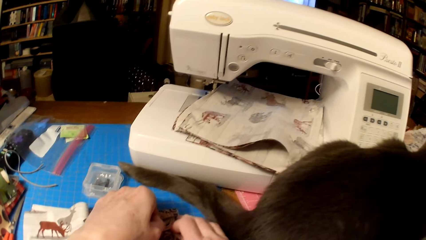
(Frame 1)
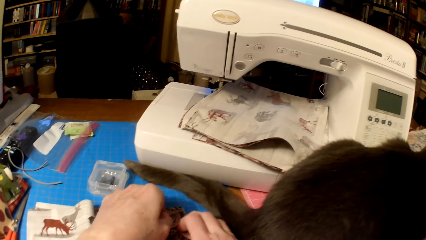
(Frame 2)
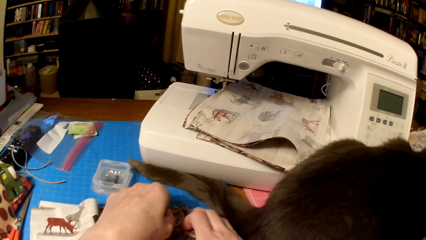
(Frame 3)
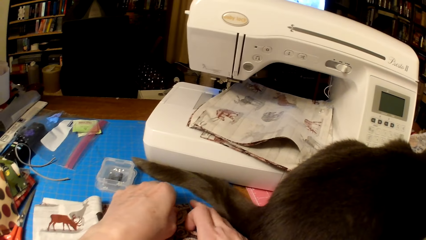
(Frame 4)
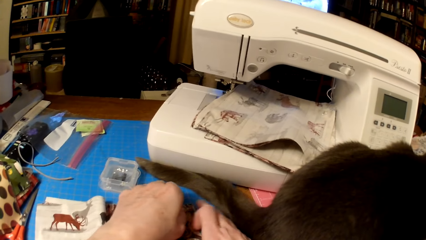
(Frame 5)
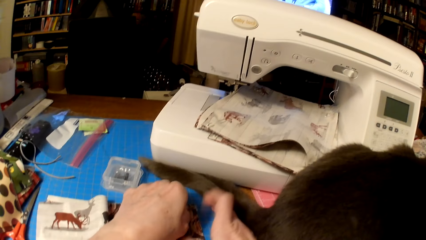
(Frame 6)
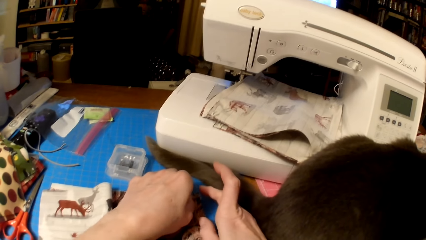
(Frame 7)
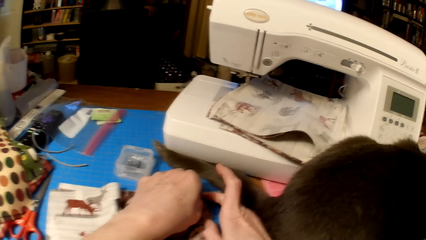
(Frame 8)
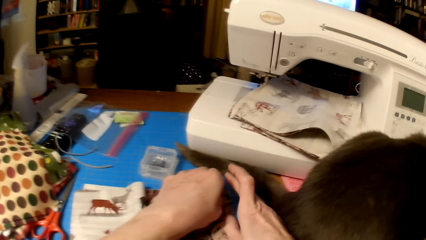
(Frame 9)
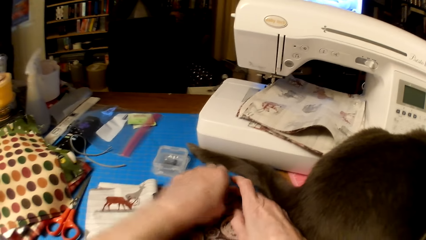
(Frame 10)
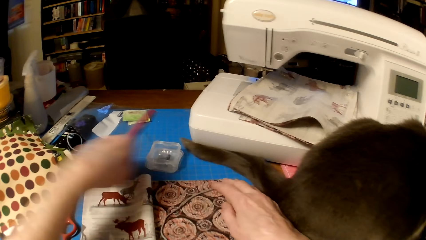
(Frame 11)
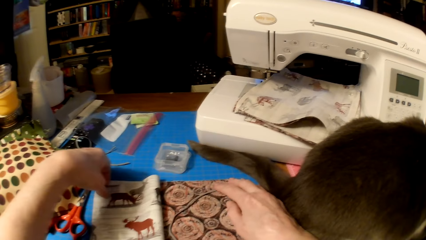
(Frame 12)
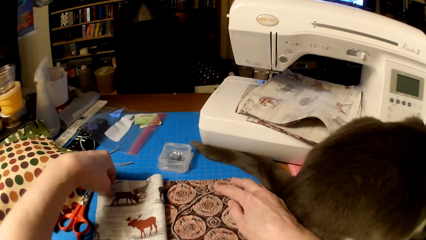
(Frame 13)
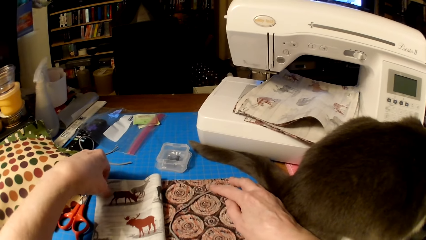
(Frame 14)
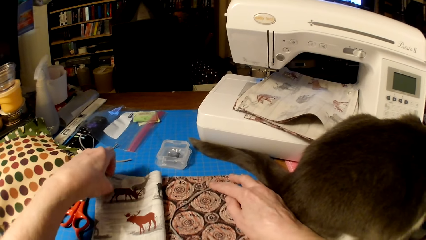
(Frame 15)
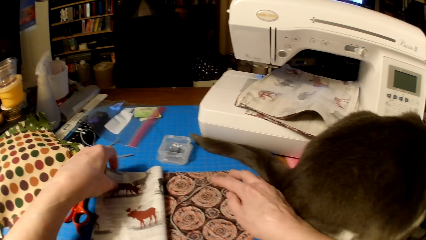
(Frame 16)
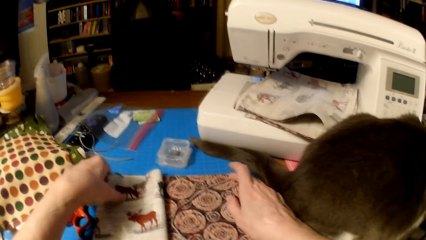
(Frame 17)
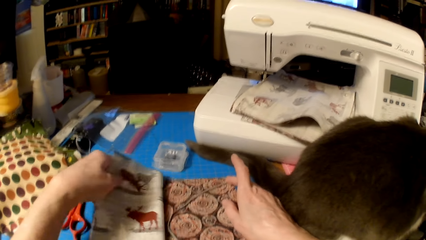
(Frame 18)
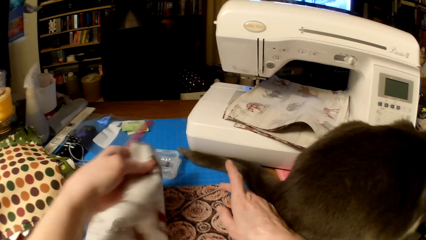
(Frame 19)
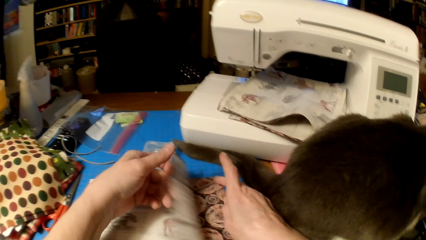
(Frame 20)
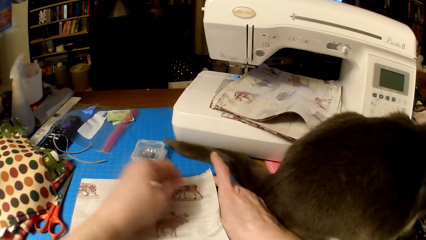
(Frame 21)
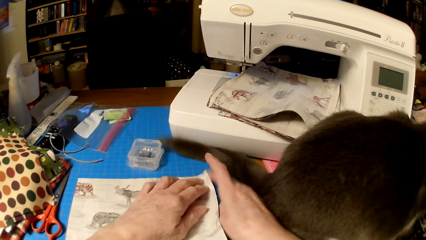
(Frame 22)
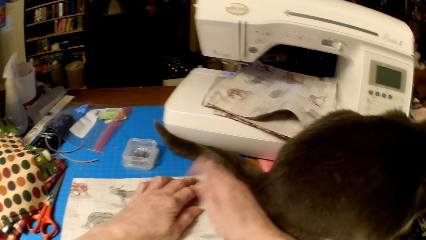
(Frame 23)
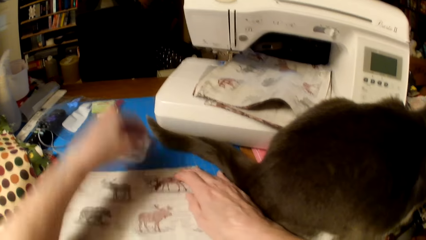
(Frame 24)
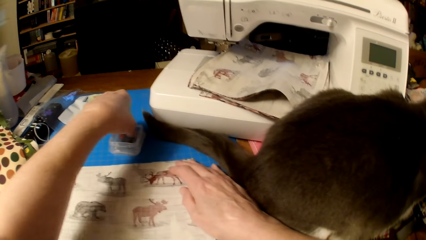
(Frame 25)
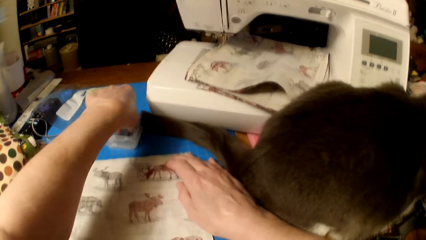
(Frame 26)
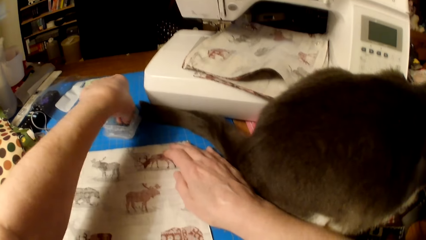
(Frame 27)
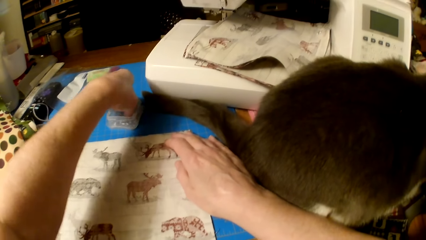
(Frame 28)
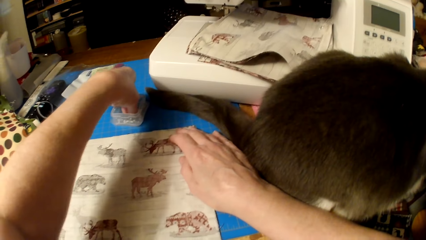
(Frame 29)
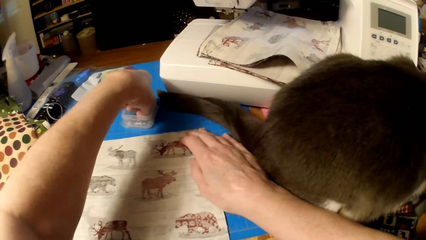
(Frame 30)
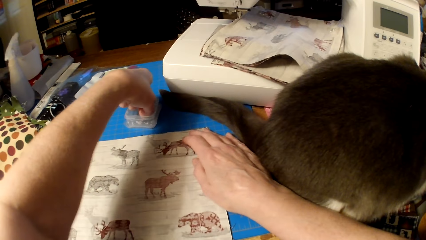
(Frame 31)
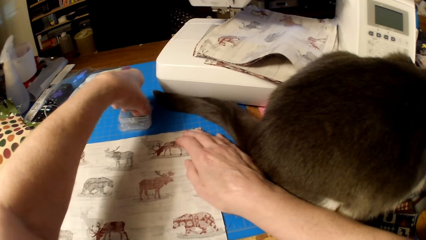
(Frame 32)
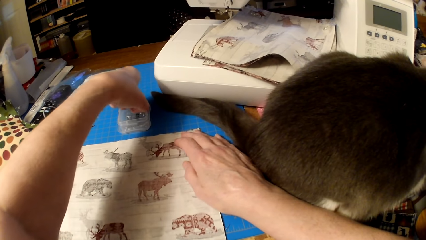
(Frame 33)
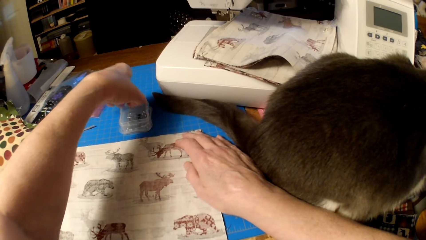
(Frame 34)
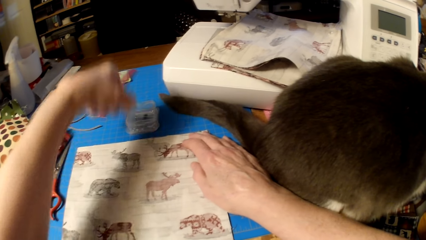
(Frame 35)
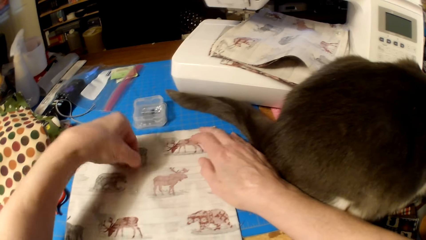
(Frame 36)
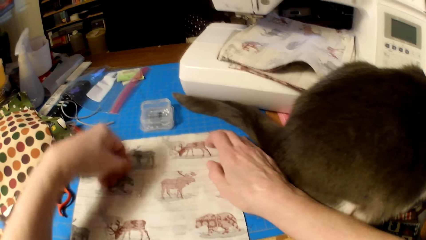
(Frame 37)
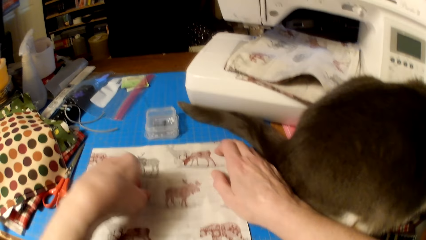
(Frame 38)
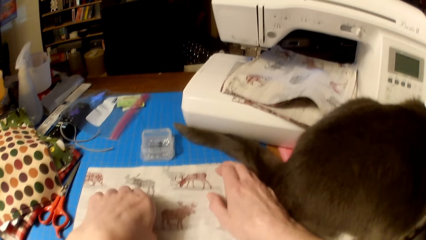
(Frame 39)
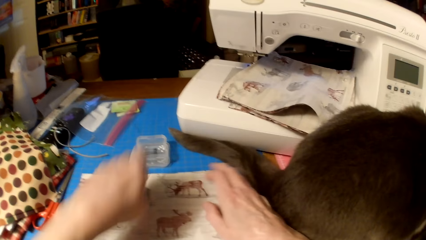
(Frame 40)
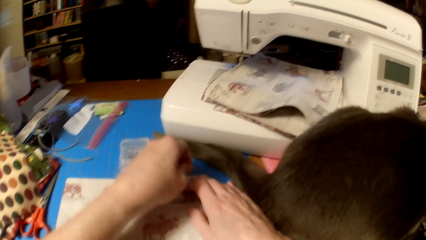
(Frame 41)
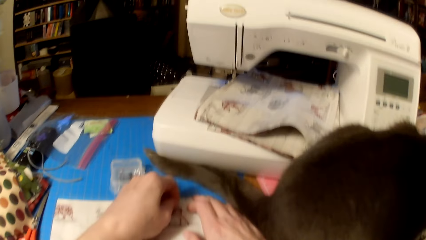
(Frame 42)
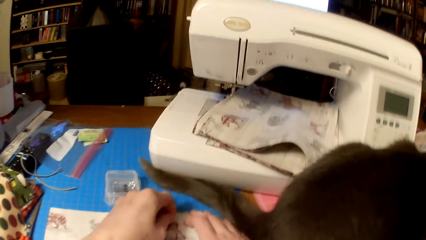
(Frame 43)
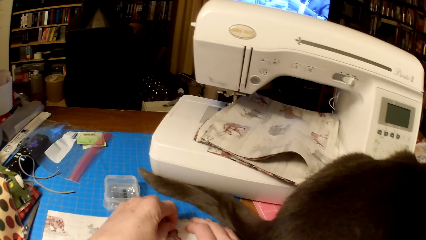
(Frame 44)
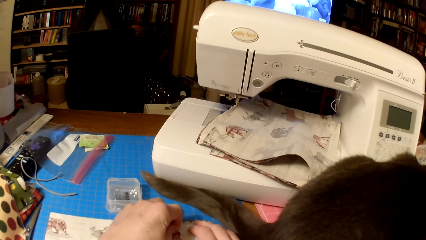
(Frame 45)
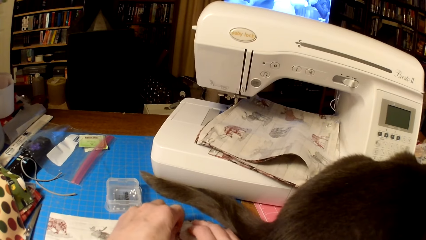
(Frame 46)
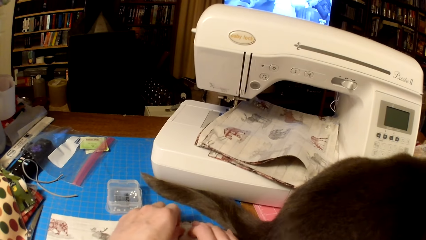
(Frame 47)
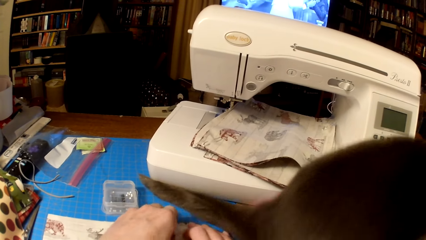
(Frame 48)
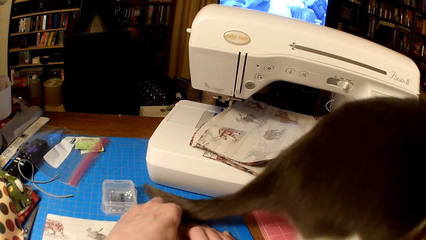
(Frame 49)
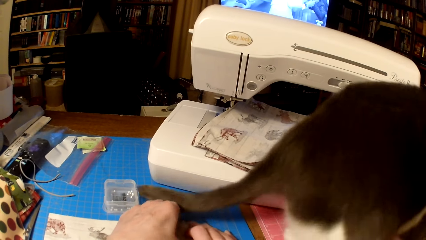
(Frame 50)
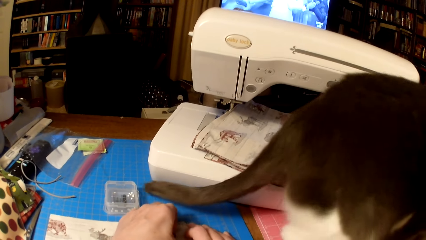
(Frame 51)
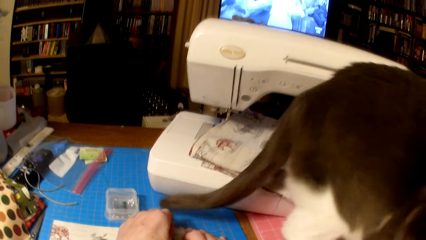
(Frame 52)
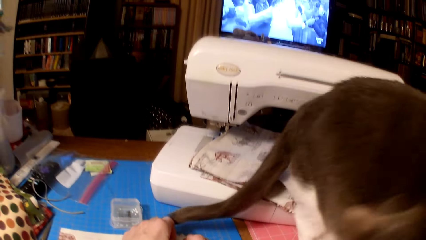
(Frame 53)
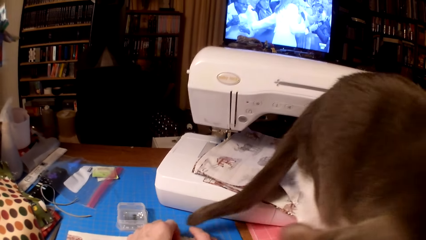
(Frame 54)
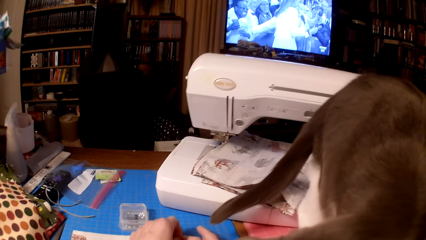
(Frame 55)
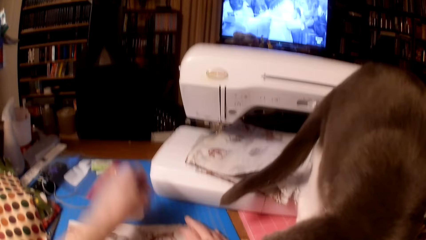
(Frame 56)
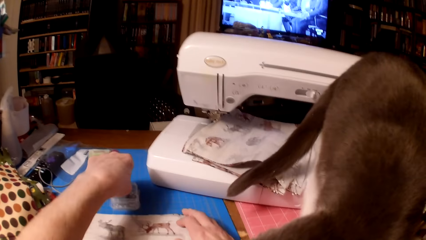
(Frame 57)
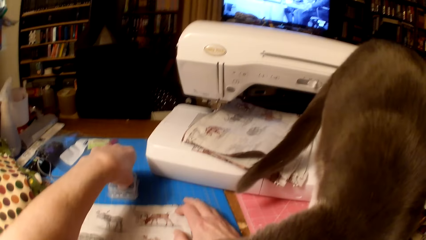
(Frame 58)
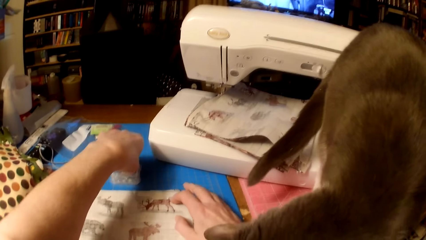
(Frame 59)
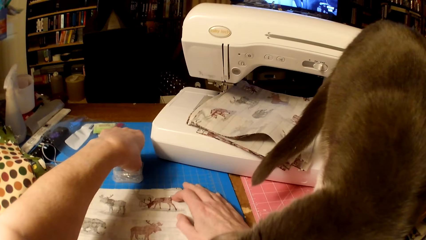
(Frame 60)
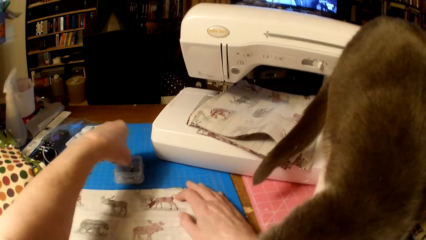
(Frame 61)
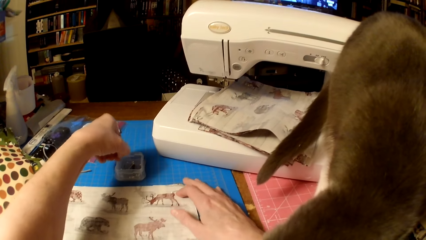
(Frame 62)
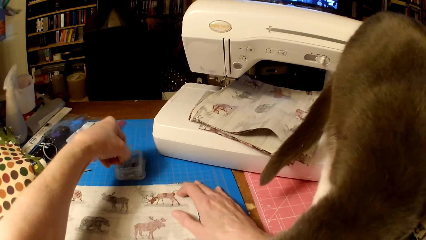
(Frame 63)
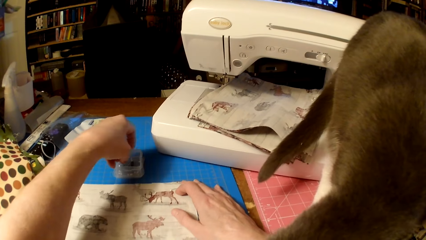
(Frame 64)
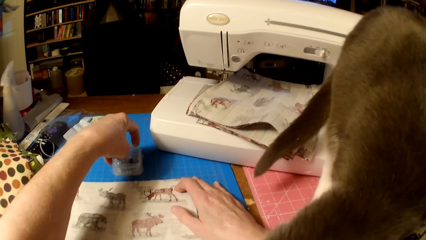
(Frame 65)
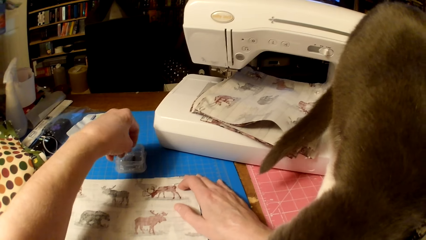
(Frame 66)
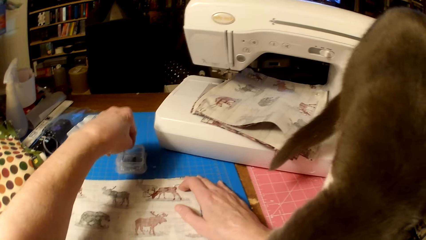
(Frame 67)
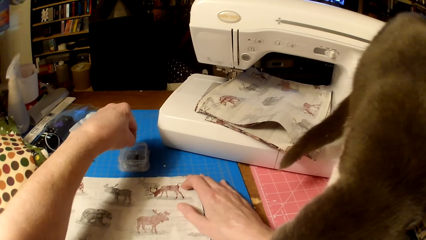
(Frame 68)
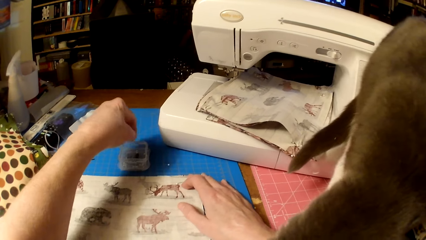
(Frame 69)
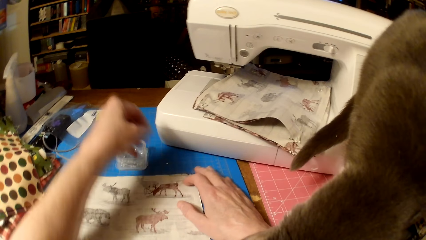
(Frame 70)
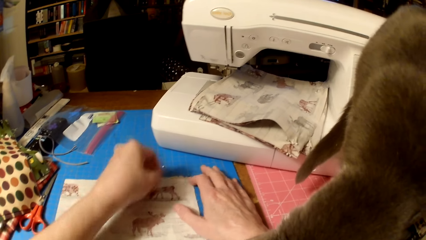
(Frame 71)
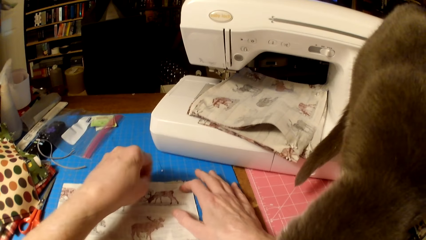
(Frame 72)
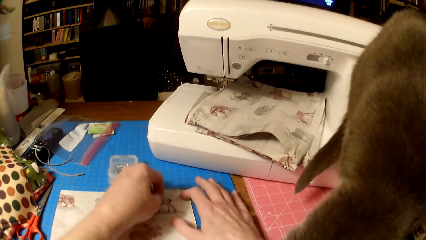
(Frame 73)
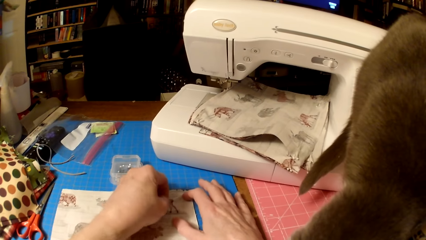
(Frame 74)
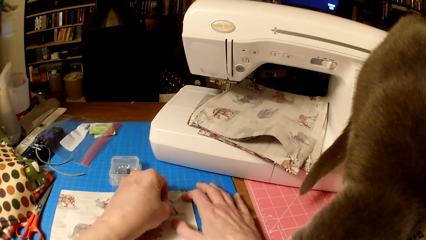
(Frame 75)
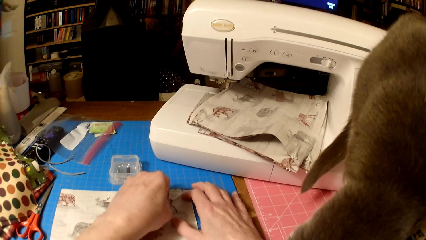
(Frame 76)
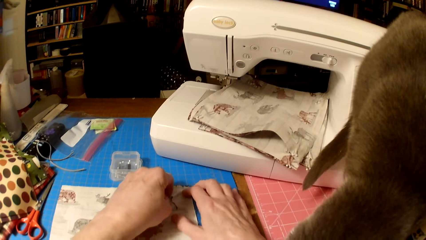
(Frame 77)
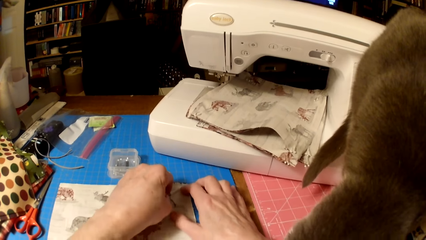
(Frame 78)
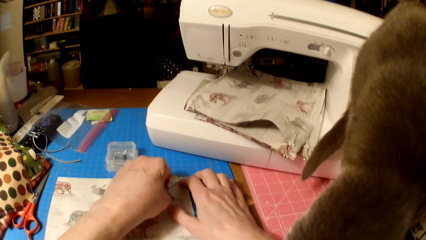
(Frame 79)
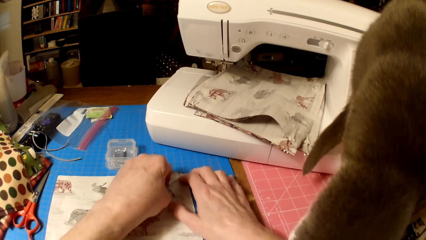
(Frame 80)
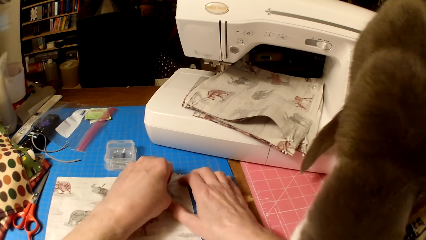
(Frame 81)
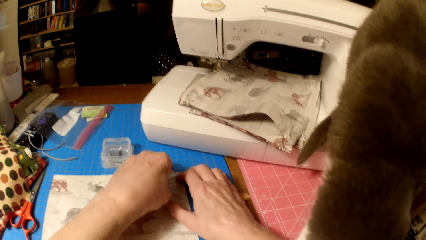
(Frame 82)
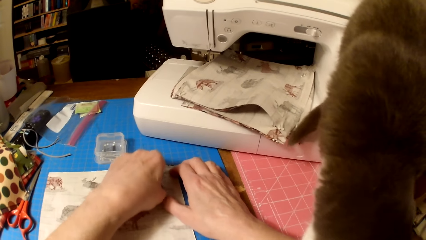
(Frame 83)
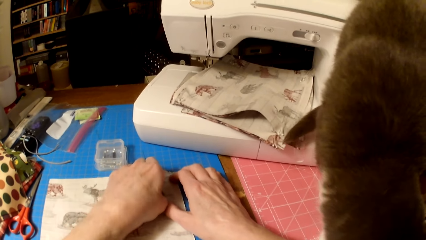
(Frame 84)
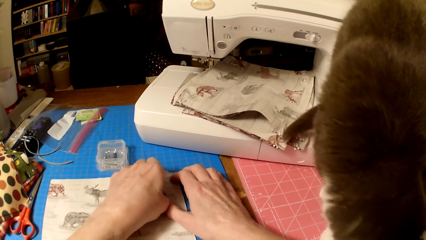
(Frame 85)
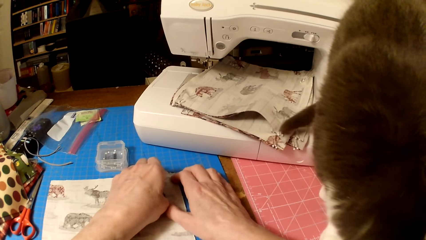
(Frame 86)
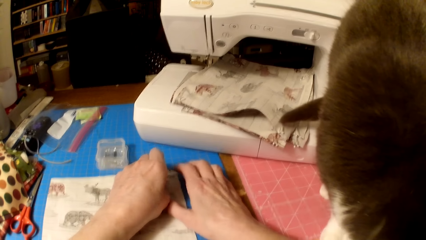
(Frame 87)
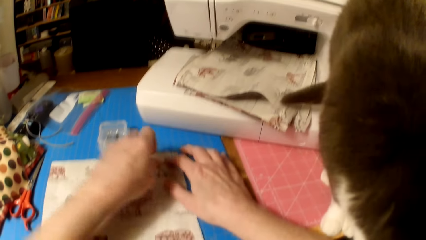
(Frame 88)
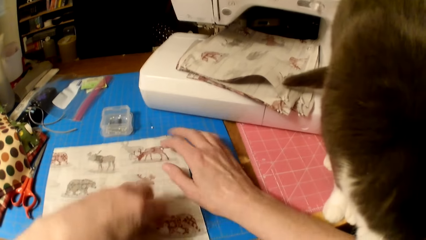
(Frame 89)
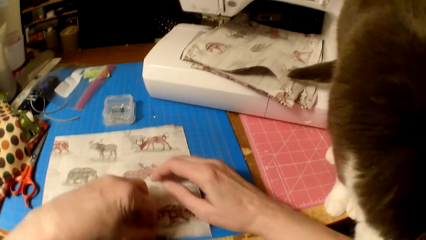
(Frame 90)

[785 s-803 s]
The camera wearer unfolds the piece of cloth. They flip the cloth. They pick a pin from the container. They put the pin in the pieces of cloth. They pick another pin from the container. They put the pin in the pieces of cloth.
